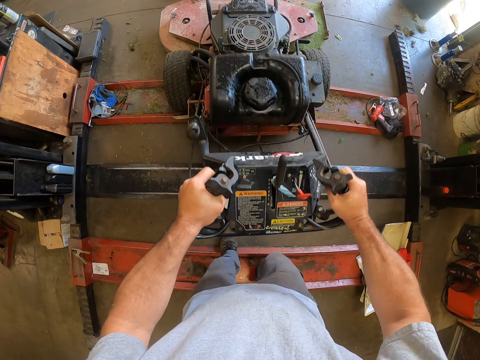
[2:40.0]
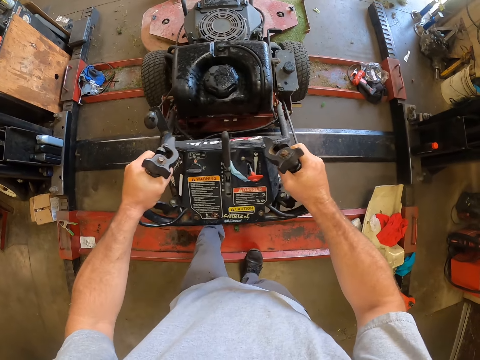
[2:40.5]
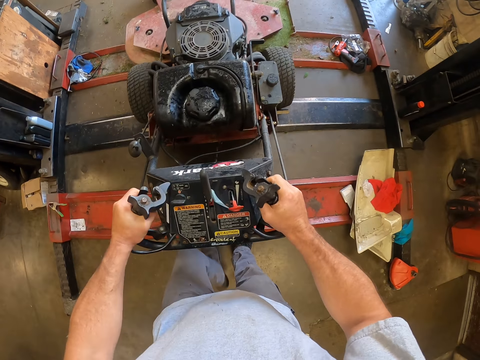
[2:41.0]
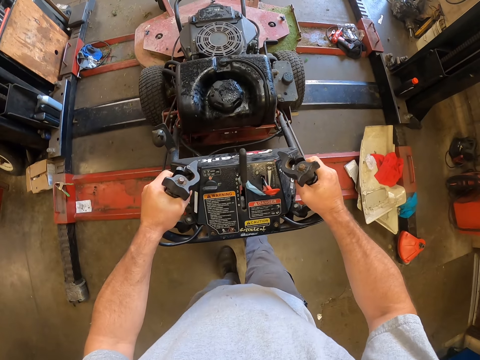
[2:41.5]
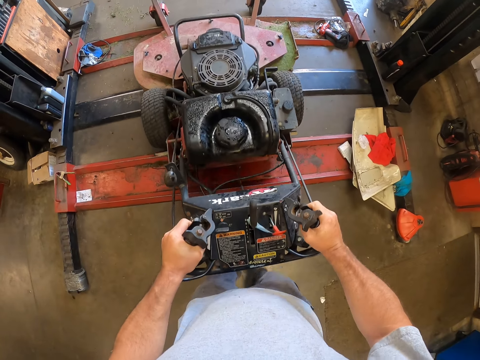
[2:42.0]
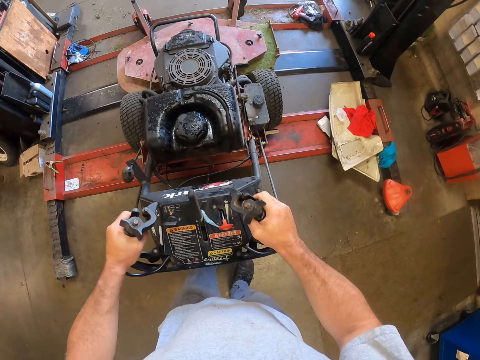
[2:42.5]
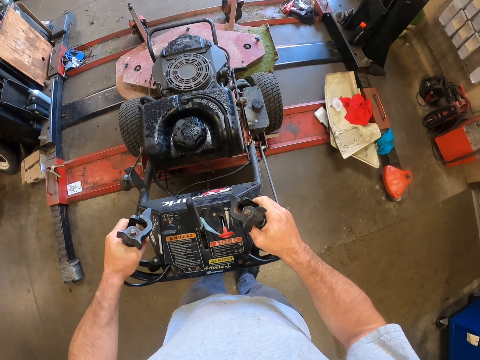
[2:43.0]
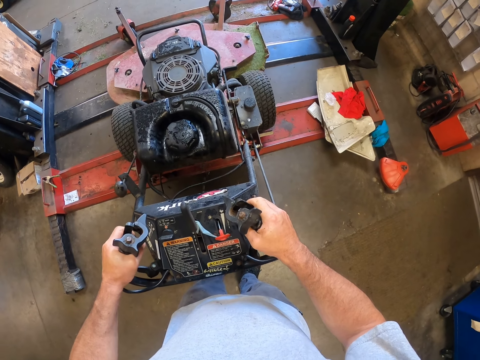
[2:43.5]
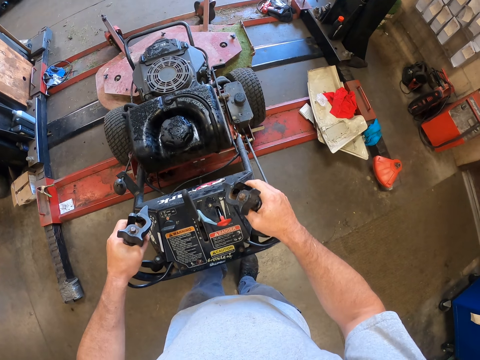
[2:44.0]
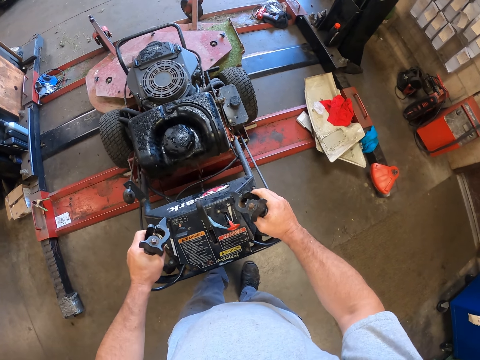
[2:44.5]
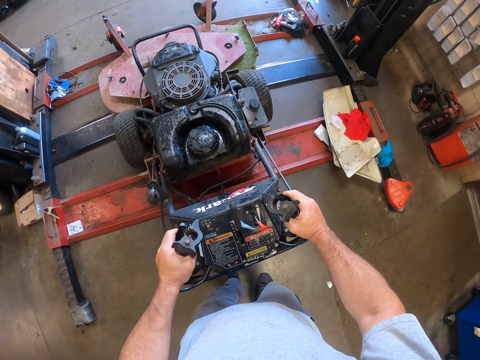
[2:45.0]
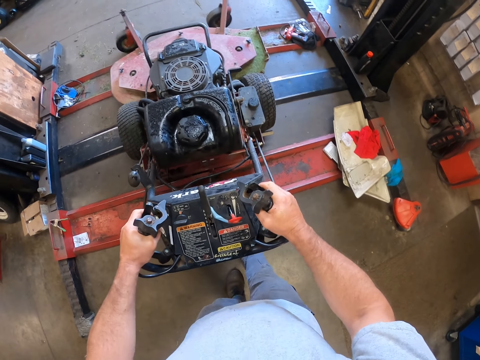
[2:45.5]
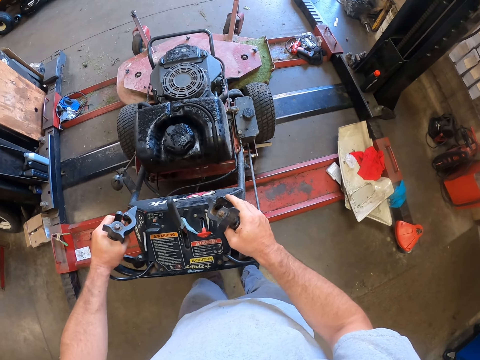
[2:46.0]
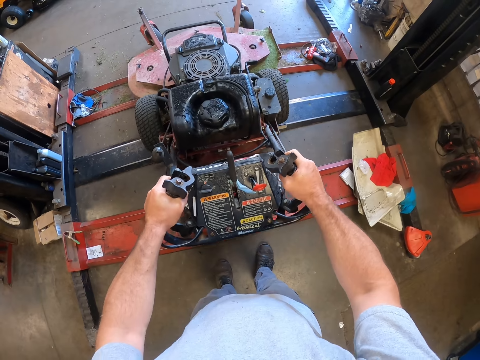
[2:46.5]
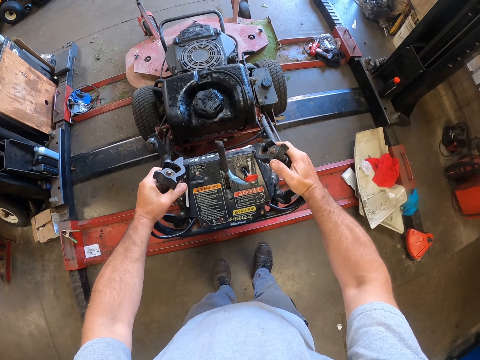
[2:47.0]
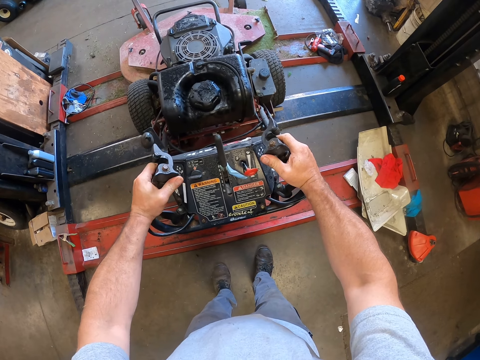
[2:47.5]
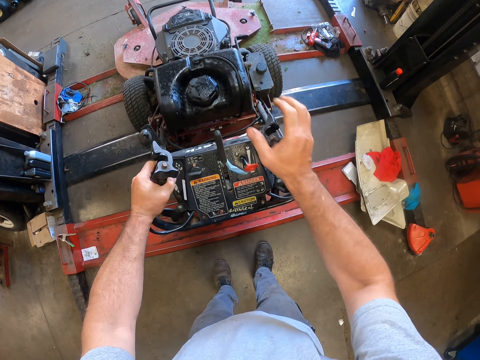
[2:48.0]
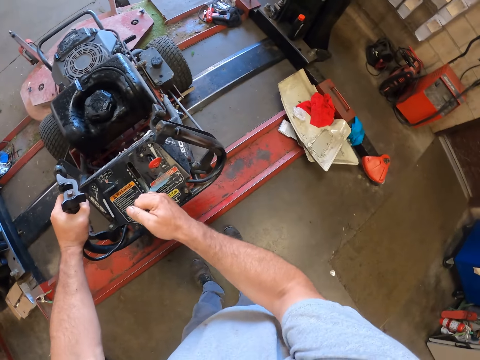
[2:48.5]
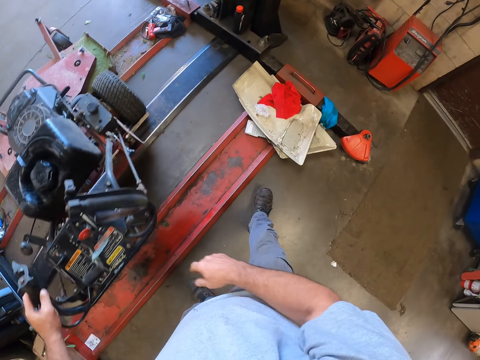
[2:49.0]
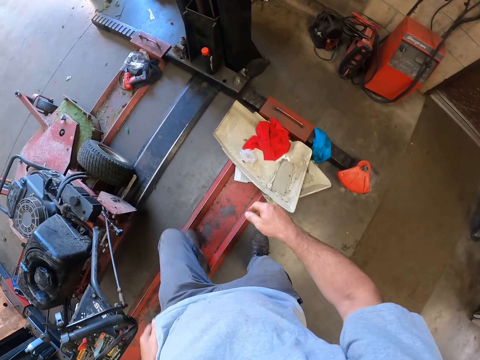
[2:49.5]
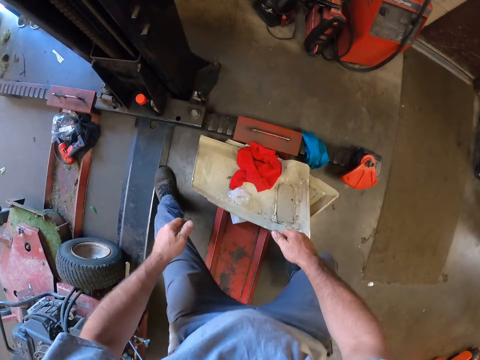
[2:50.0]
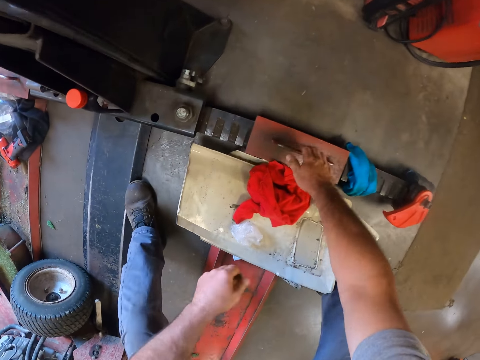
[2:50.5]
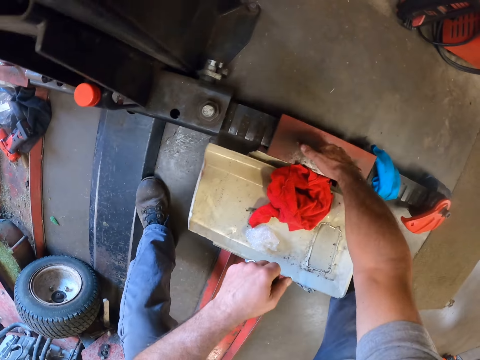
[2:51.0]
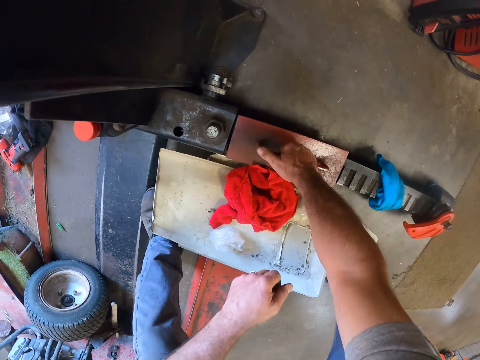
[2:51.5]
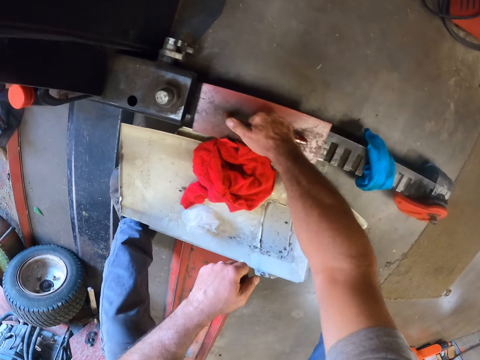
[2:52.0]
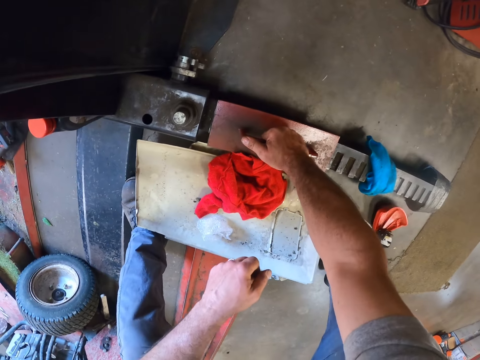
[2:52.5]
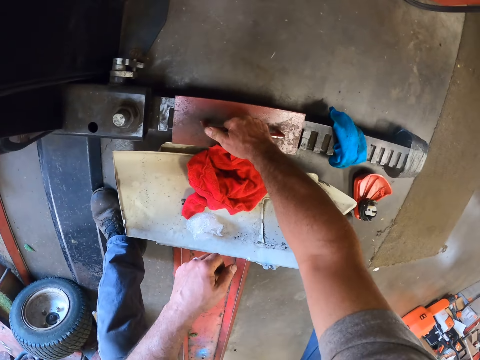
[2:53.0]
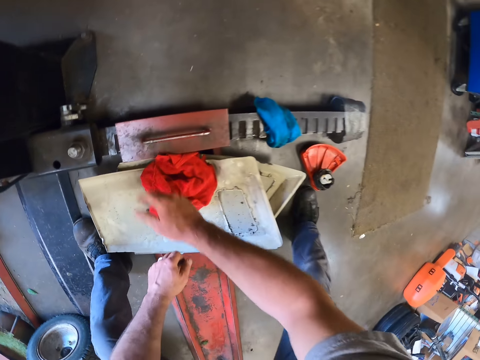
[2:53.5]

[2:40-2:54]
The camera wearer parks the lawn mower on the workbench. They operate the hand lawn mower. They pull a gear on the dashboard of the lawn mower. They go to the side of the workbench. They adjust the workbench.

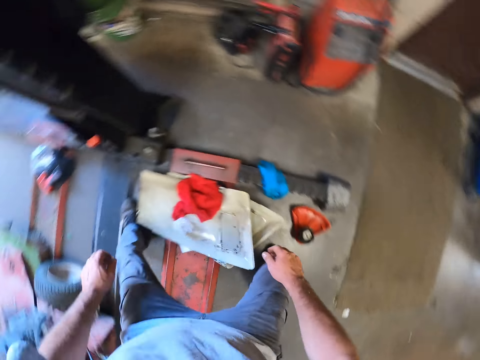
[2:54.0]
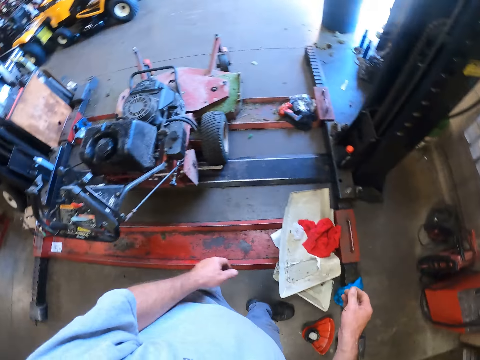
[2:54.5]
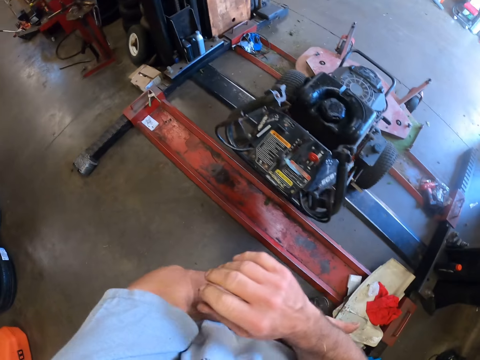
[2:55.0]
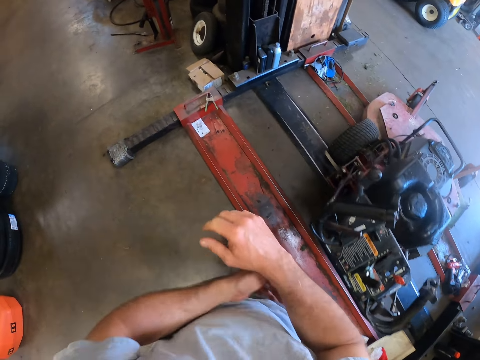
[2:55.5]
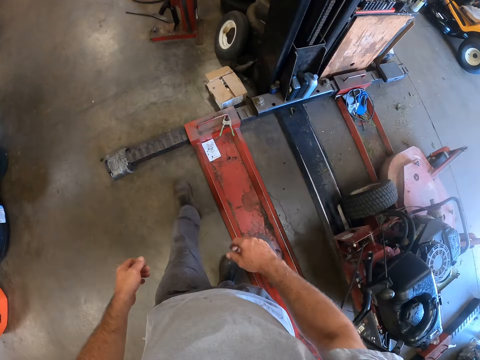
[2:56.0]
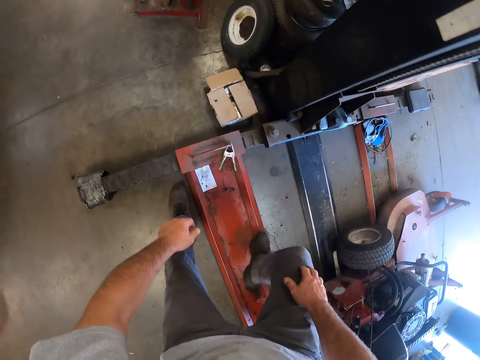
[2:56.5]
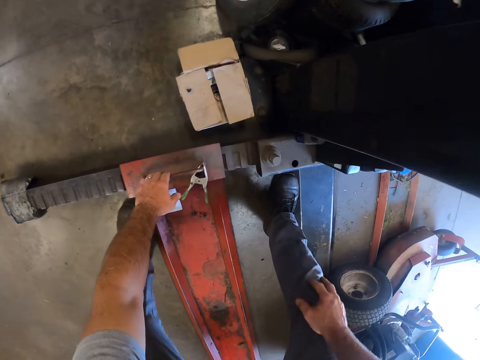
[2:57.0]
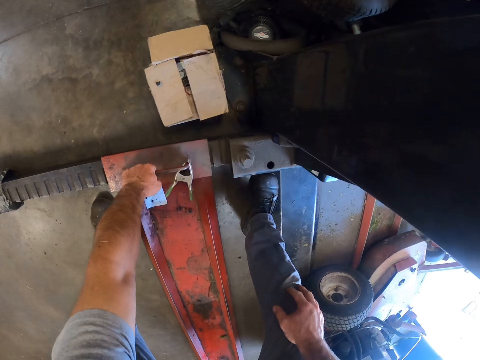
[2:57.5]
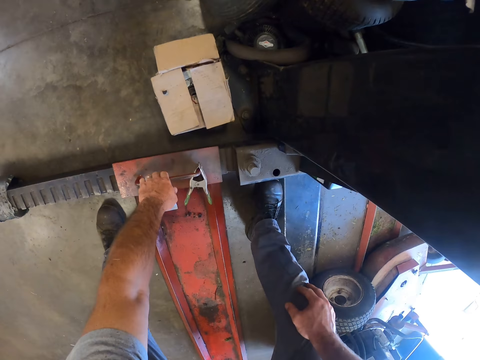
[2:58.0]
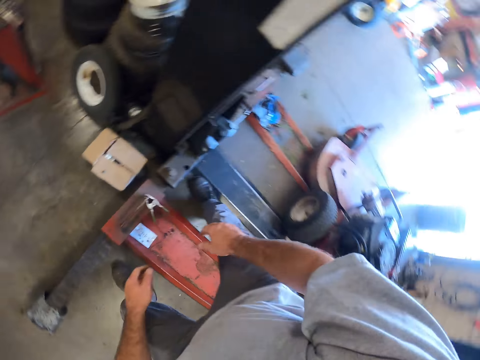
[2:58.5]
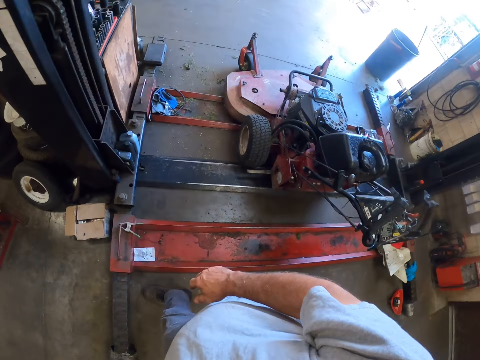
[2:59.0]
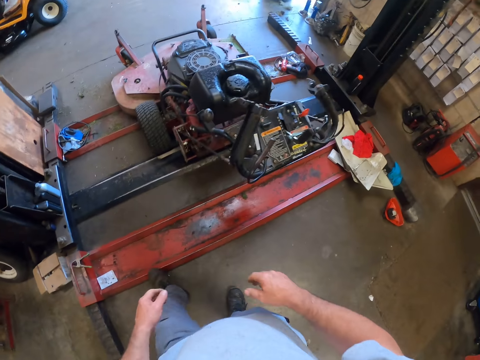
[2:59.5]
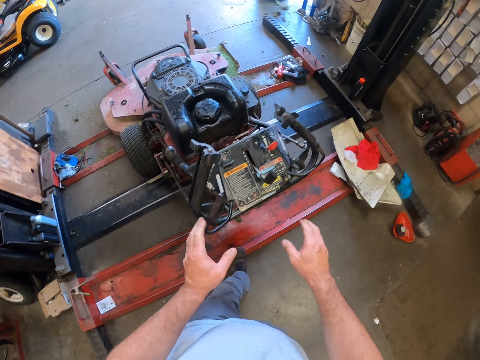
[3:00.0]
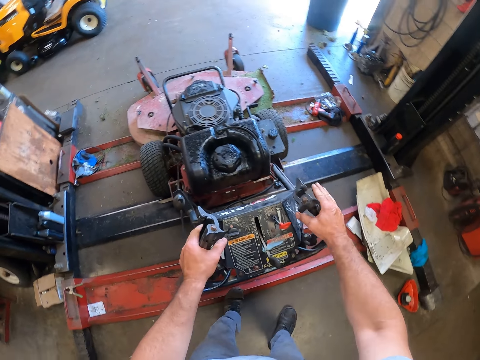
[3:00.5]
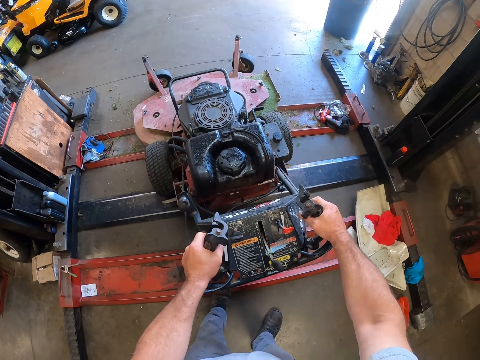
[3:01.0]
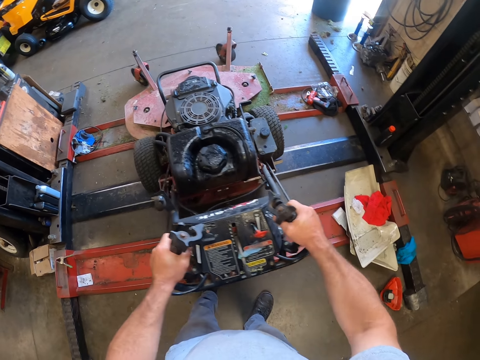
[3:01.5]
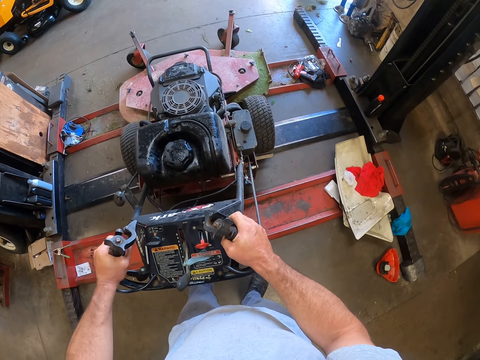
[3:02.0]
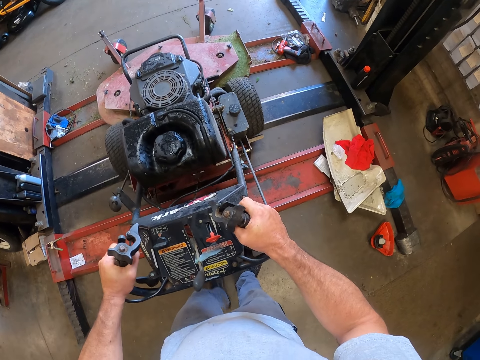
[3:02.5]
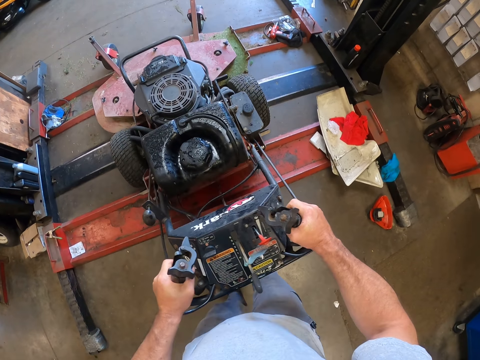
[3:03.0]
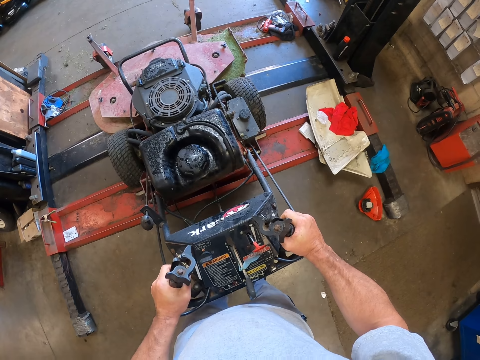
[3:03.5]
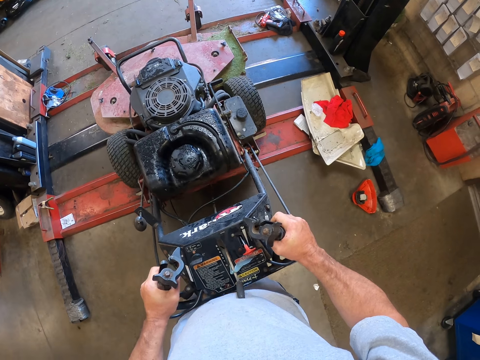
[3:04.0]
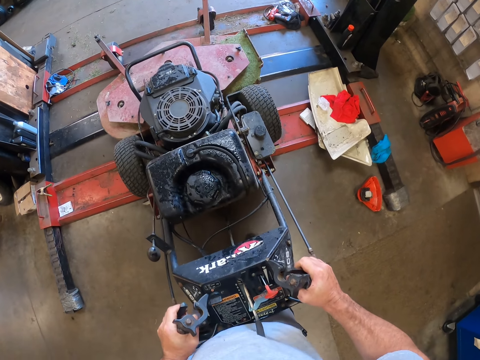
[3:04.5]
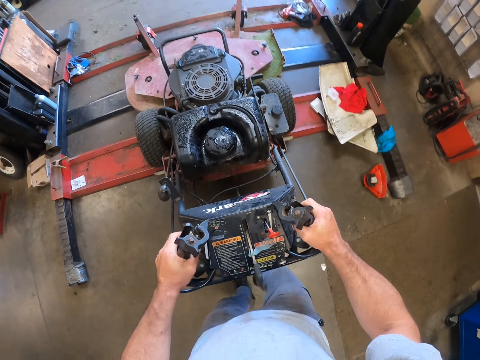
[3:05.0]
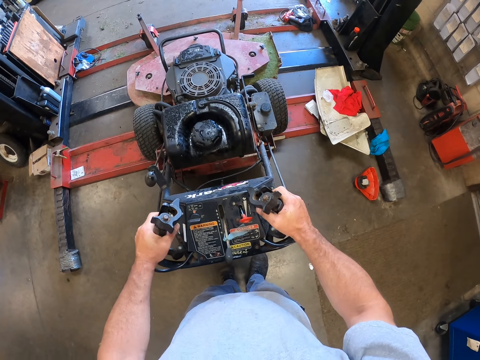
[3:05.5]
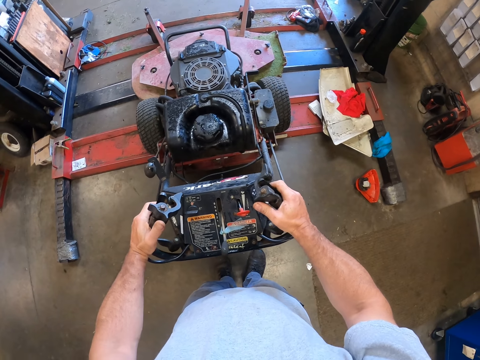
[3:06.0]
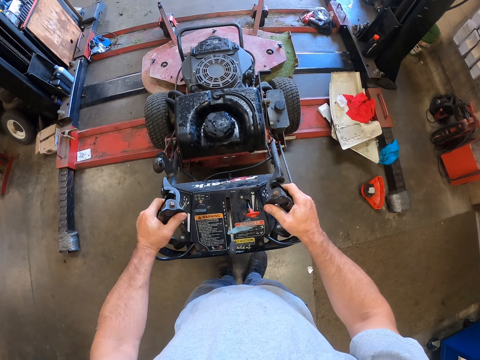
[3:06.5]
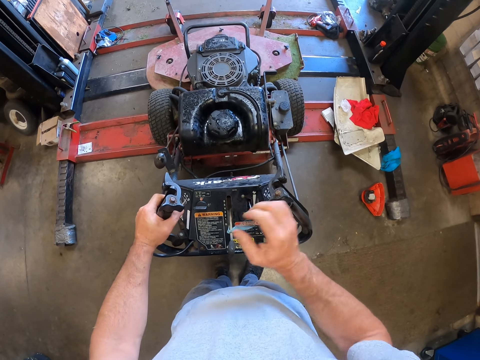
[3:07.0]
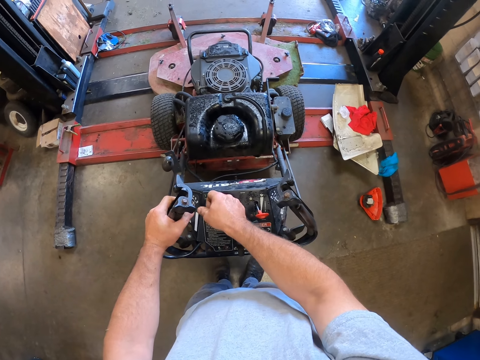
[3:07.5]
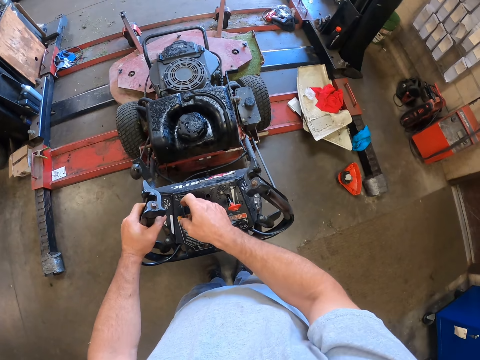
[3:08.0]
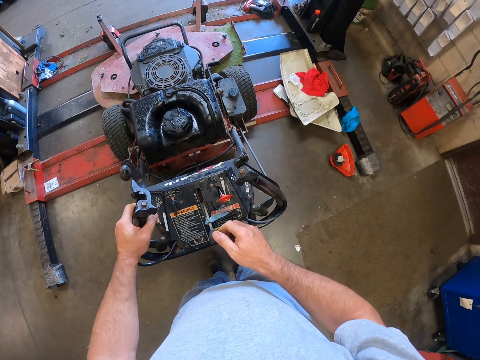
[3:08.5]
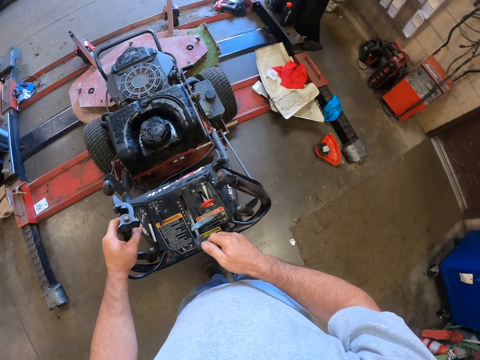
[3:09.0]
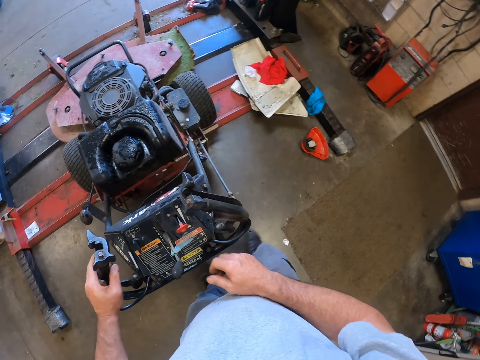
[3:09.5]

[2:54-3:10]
The camera wearer walks around the workshop. He goes to another side of the workbench. He touches his left arm. He adjusts the workbench. He goes to the lawn mower. He pulls the hand lawn mower to fit on the metal plates on the floor. He holds the handles of the lawn mower with both hands. He stops the lawn mower. He releases the clutch of the lawn mower. He puts off the lawn mower.
